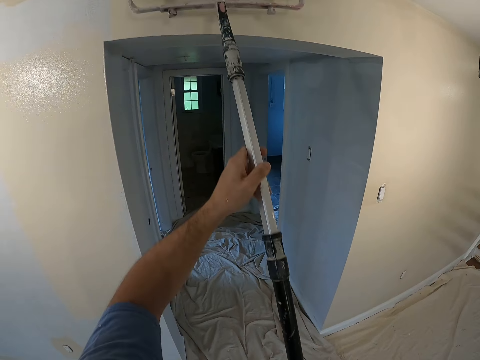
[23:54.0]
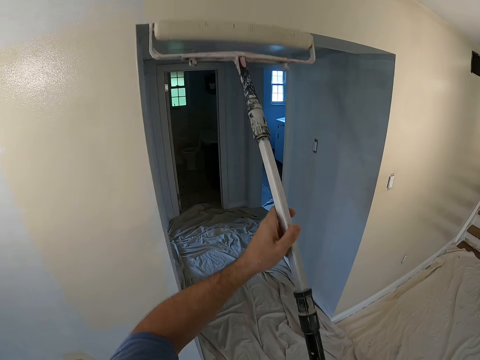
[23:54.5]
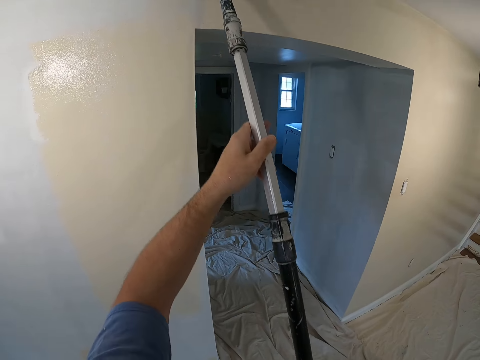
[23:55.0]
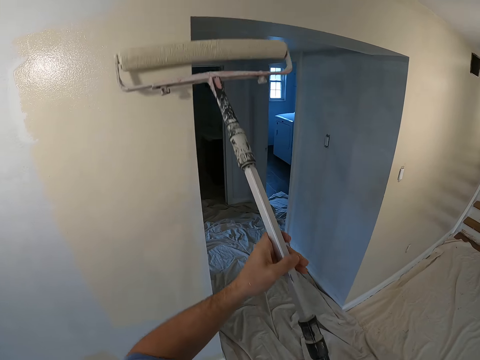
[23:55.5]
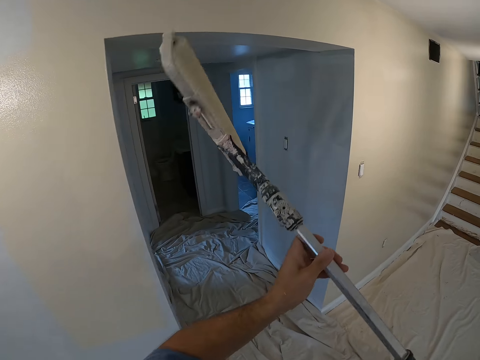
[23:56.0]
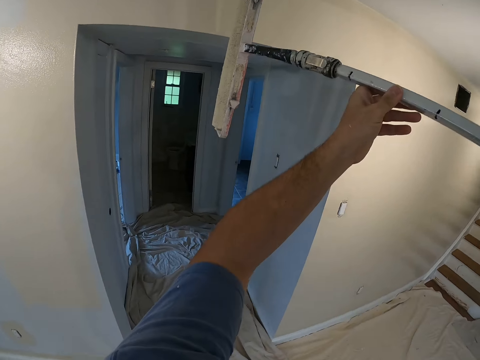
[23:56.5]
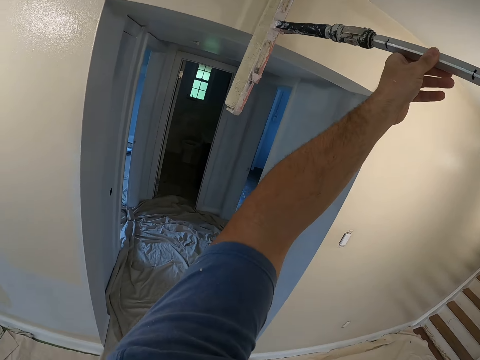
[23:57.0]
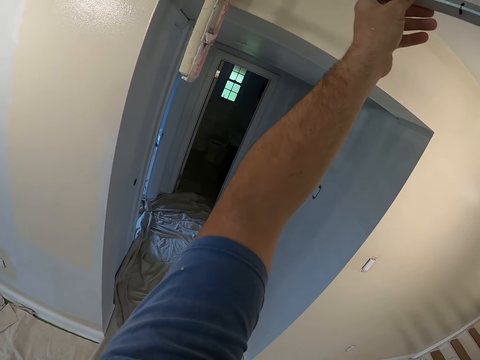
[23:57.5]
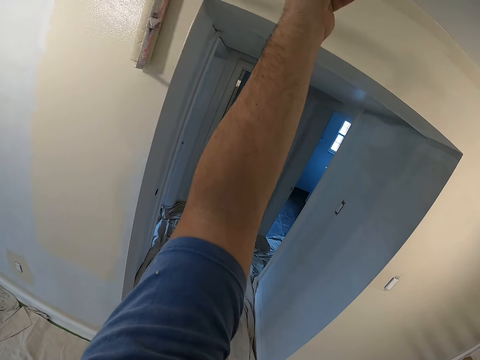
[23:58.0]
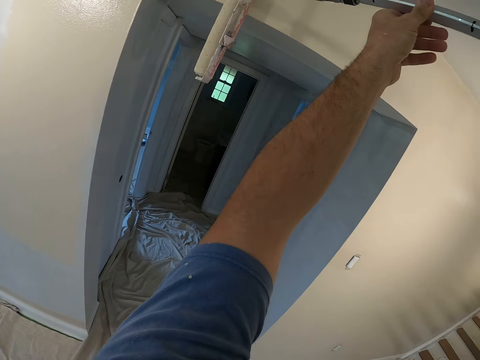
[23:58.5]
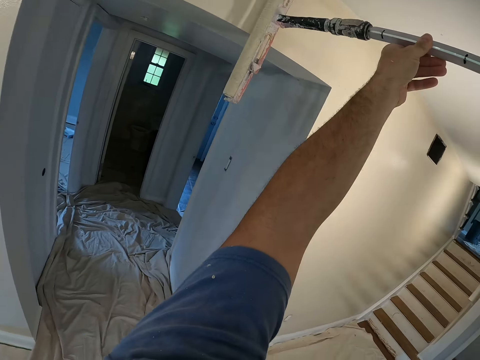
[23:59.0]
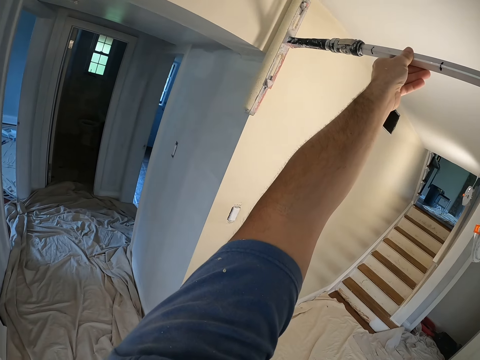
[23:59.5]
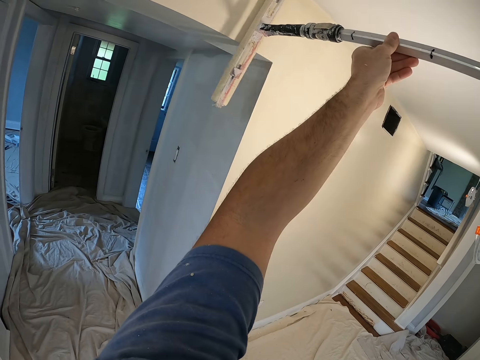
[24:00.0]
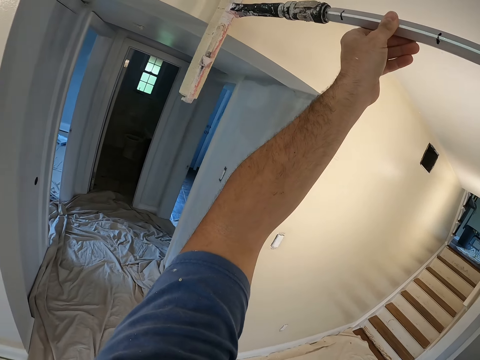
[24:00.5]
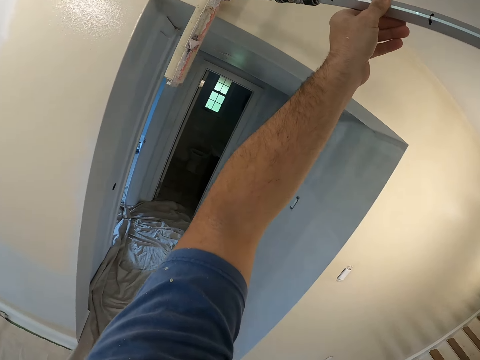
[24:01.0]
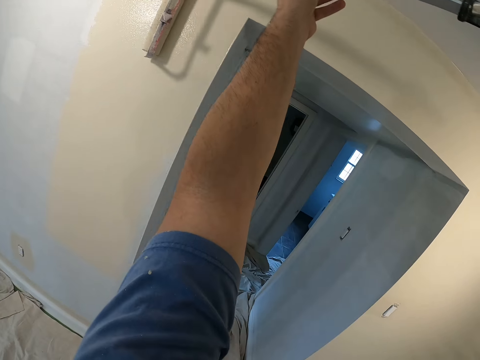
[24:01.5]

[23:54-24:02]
The camera wearer turns the paint roller in his hands. He paints the wall with the paint roller in his hands.

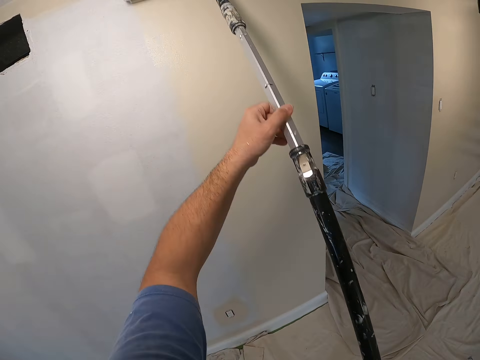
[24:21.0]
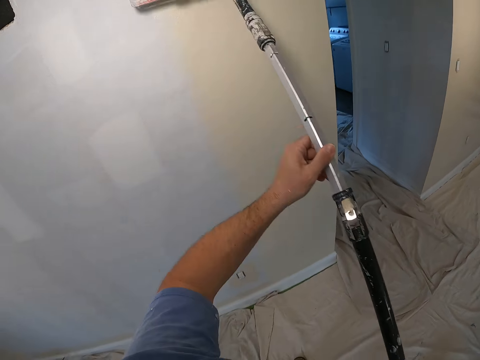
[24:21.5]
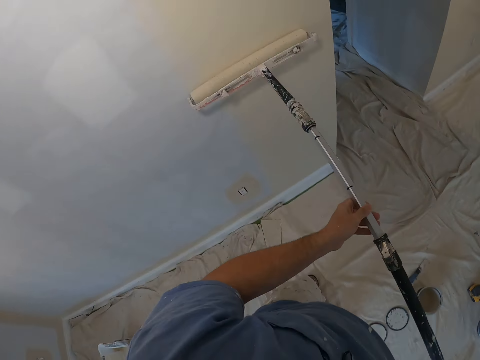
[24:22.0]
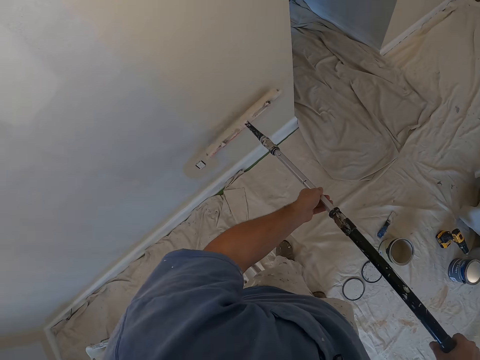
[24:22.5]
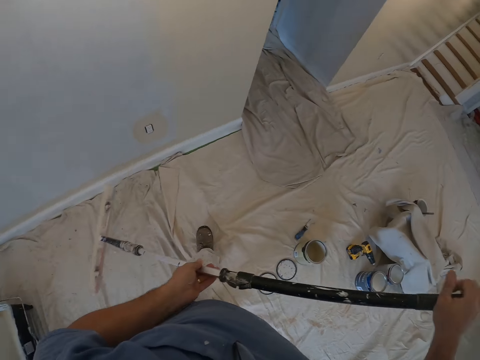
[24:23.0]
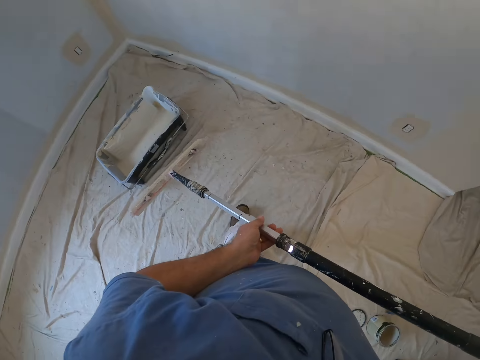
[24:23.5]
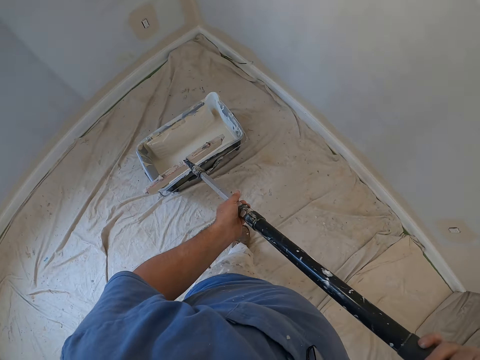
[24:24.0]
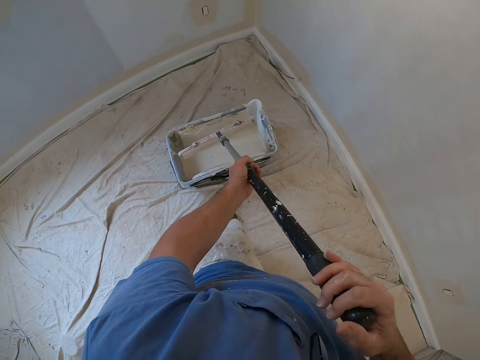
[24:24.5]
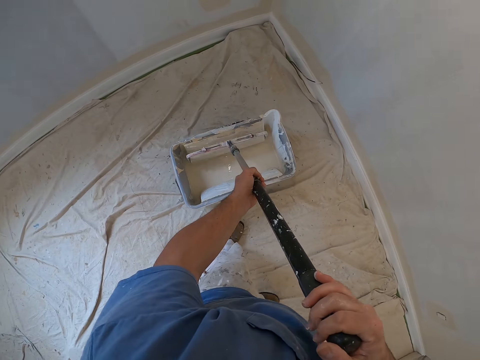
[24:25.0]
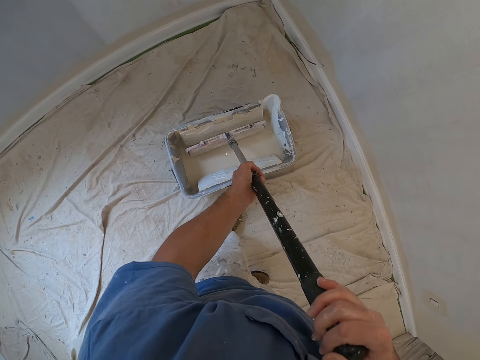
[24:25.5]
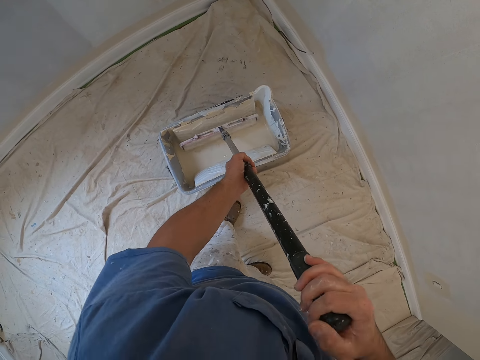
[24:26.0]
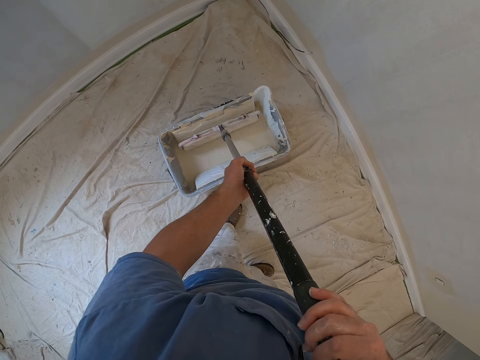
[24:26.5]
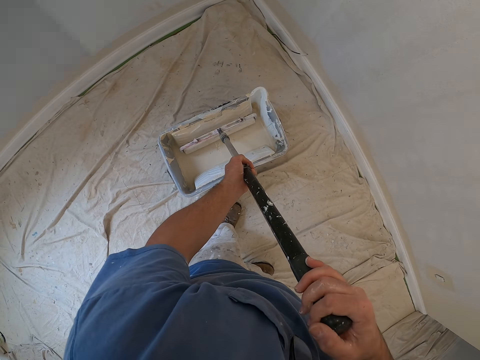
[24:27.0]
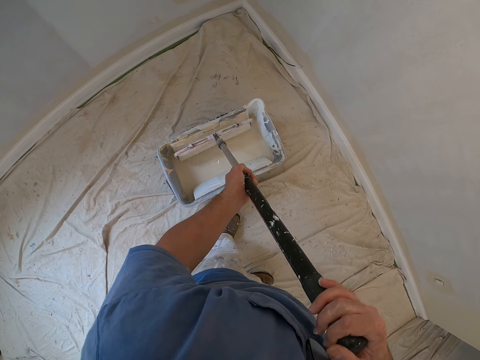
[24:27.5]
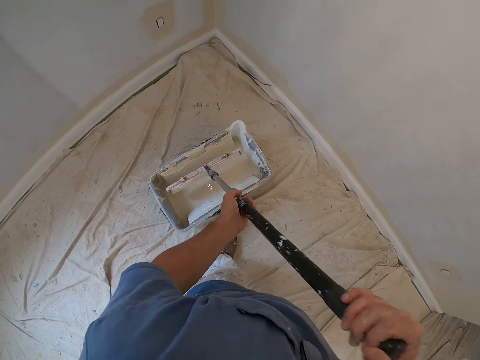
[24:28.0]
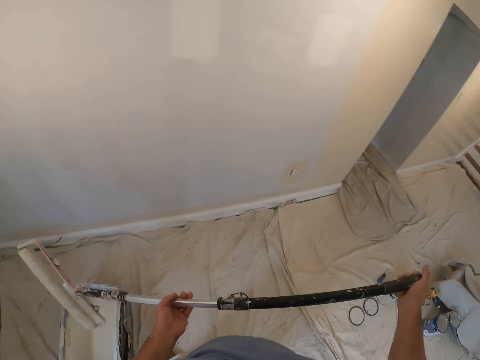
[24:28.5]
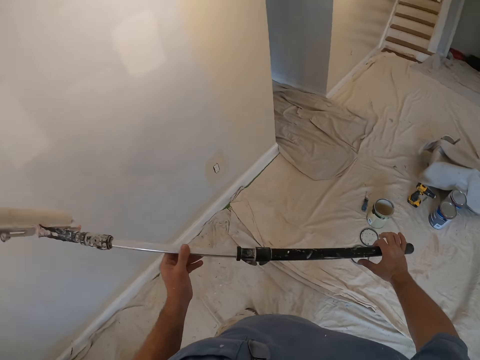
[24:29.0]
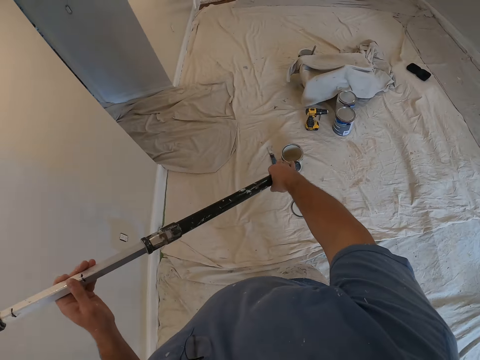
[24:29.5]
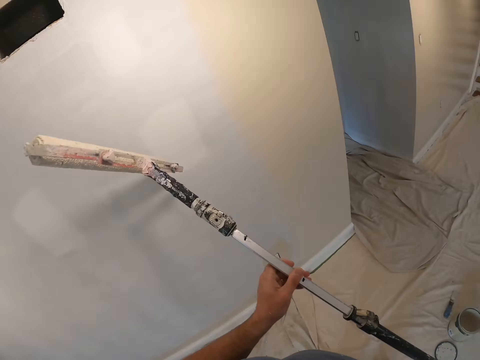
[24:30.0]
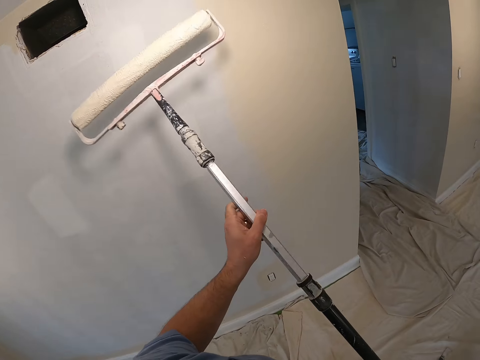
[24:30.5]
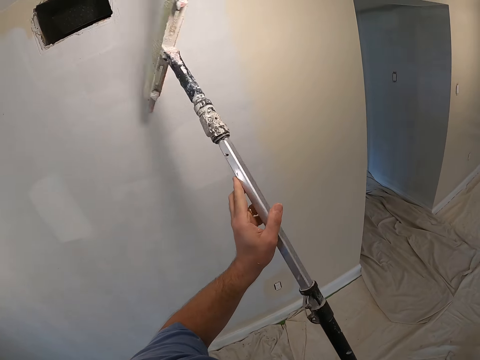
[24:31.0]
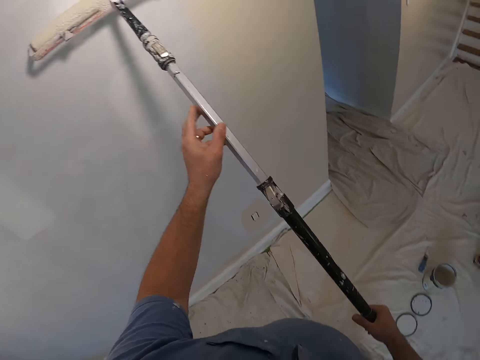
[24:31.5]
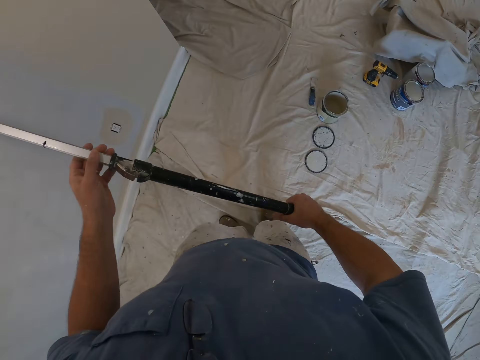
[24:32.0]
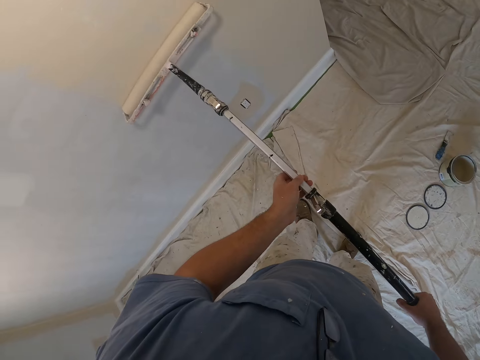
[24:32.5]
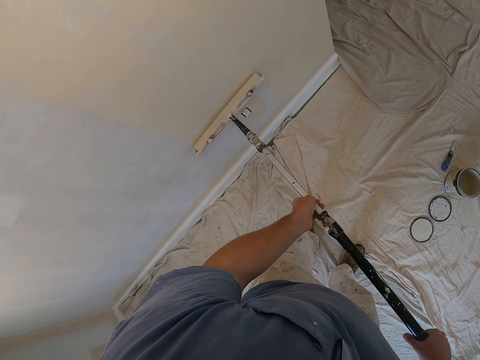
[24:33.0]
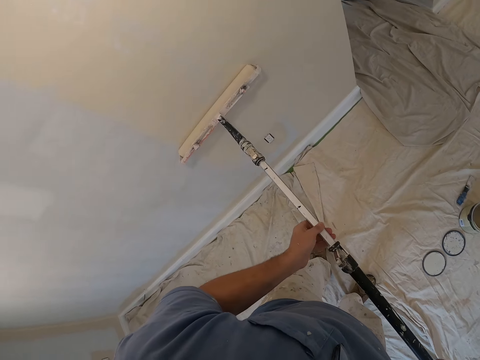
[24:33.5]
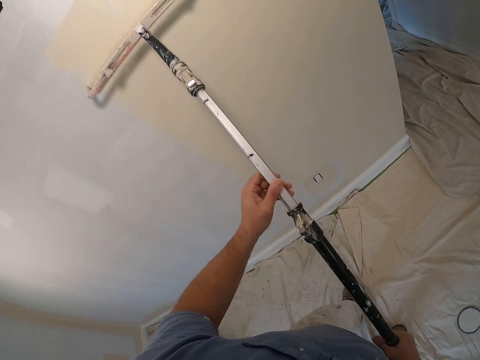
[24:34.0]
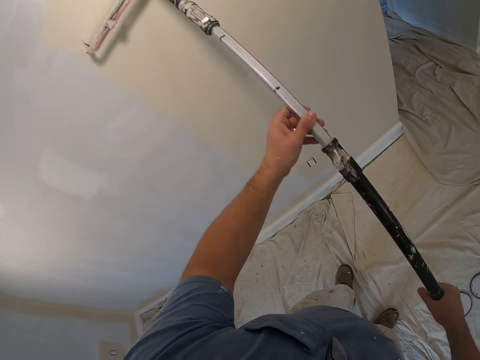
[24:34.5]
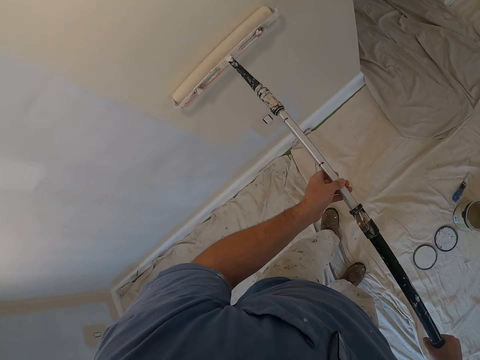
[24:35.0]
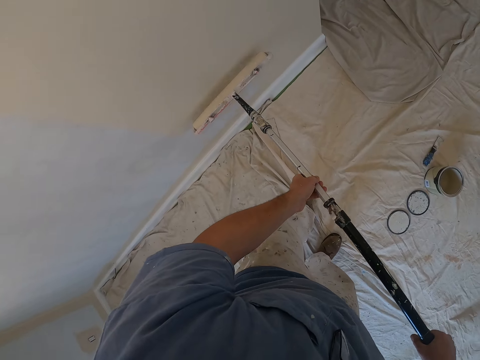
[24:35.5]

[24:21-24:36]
The camera wearer turns to the paint container. He dips the paint roller into the paint container with both hands. He steps forward. He rubs the paint roller on the paint container. He turns the paint roller in his hands. He paints the wall with the paint roller in his hands.

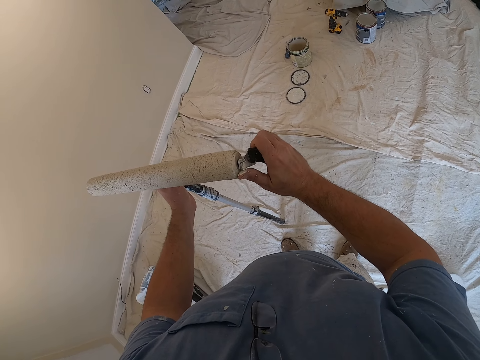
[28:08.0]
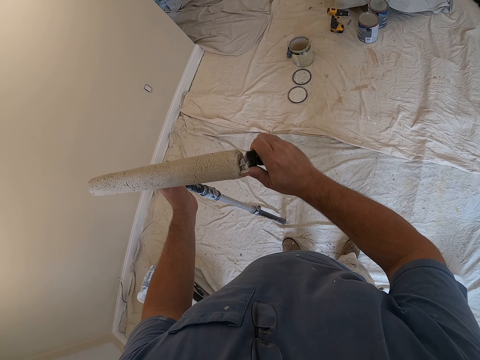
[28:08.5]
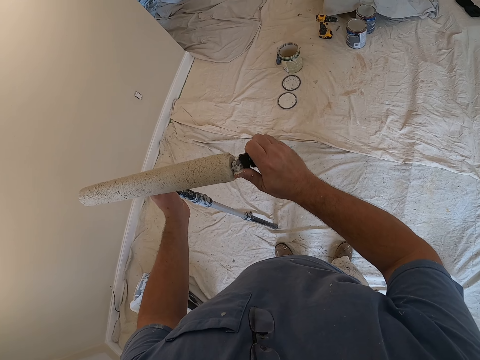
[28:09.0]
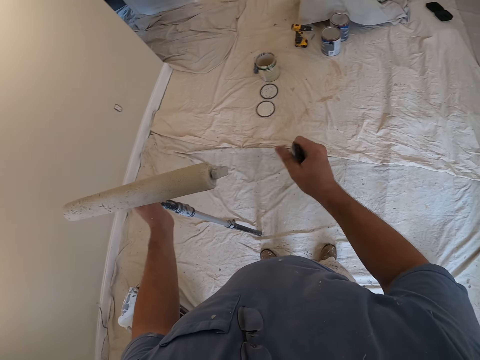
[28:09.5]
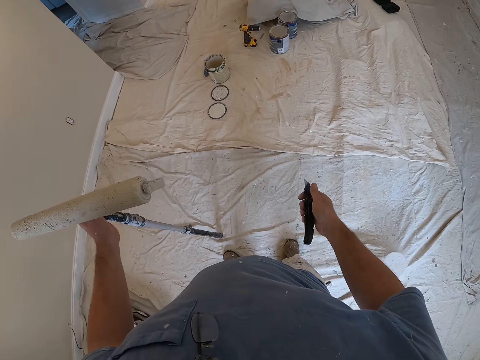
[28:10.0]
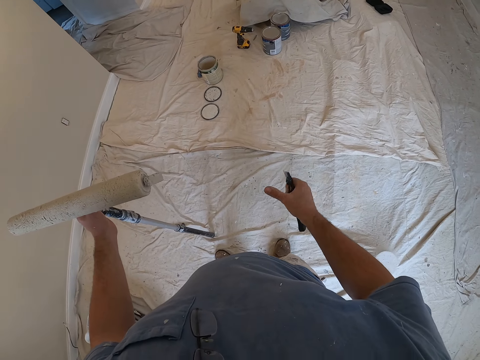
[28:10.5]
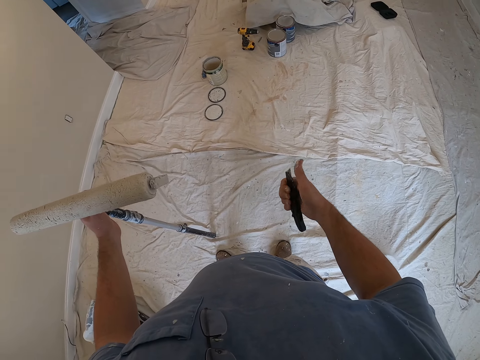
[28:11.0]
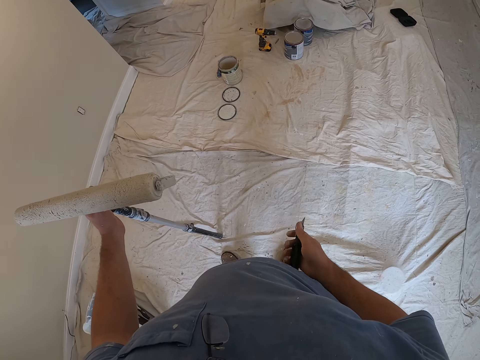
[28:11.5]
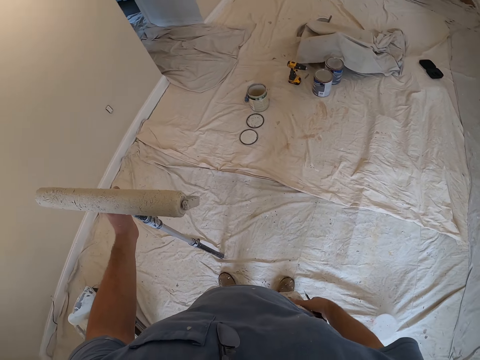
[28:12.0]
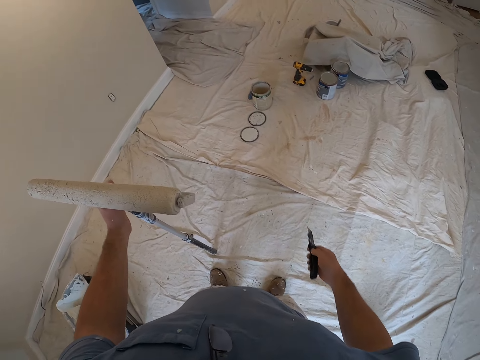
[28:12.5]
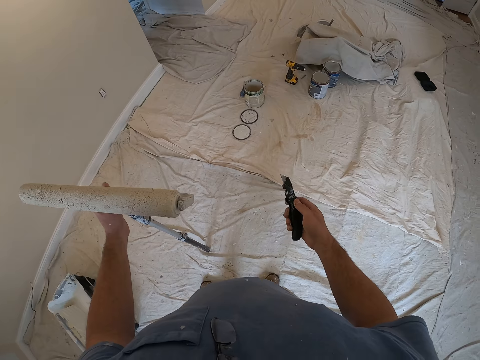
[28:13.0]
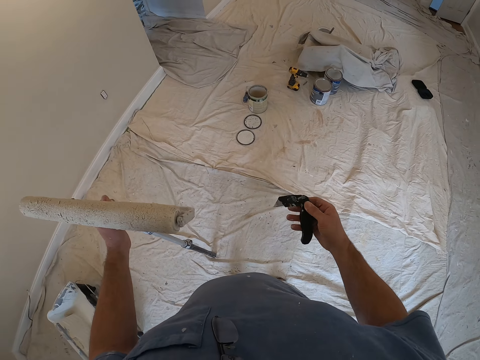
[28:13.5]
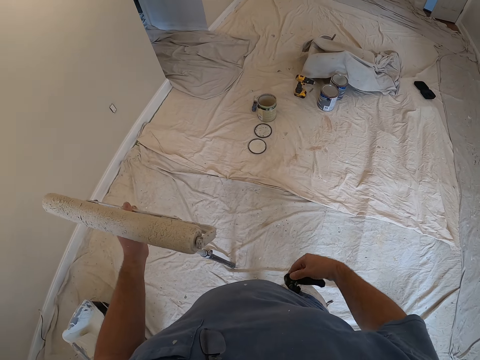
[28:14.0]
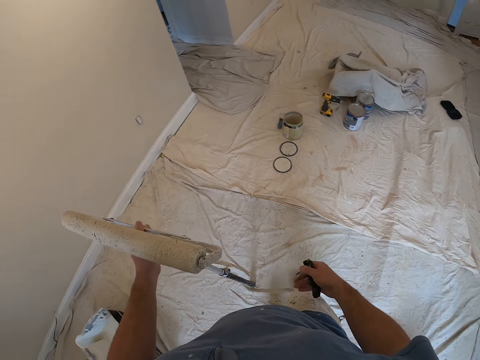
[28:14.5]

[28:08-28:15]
The camera wearer dumps the dirt to the ground. He cleans the edge of the knife cutter with his right hand, with his finger. He adjusts the knife cutter in his right hand. He closes the knife cutter in his right hand. He walks to the paint container.
